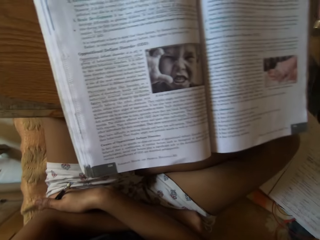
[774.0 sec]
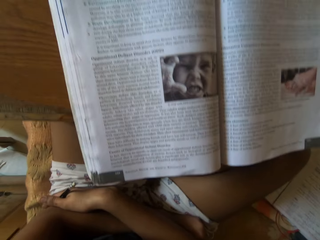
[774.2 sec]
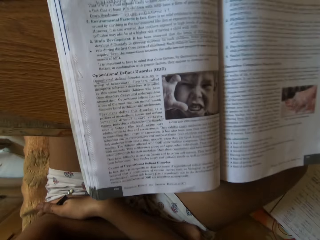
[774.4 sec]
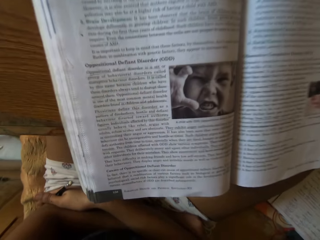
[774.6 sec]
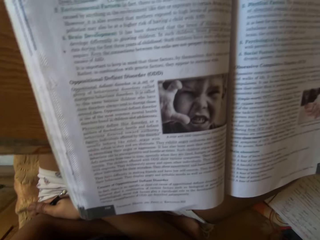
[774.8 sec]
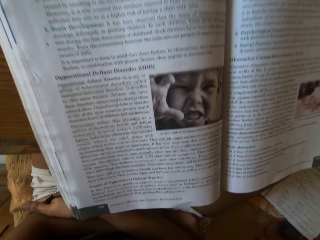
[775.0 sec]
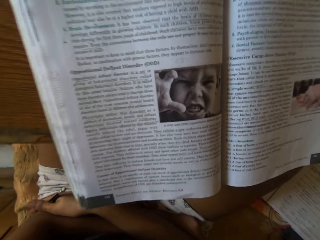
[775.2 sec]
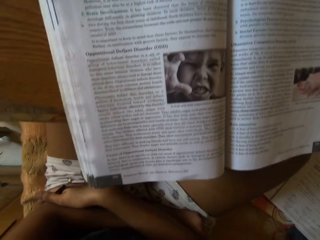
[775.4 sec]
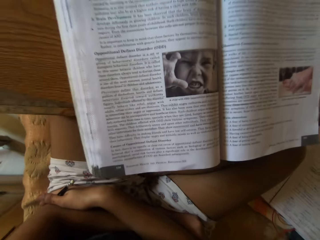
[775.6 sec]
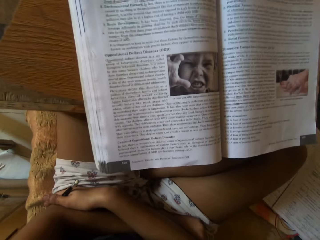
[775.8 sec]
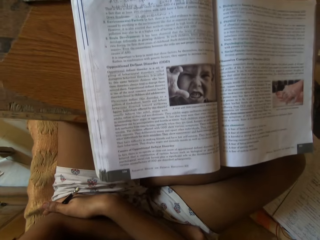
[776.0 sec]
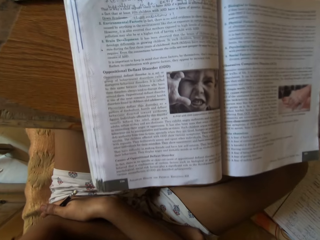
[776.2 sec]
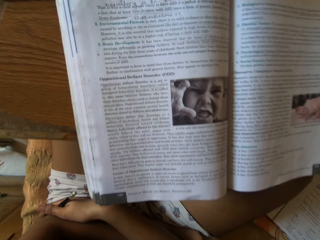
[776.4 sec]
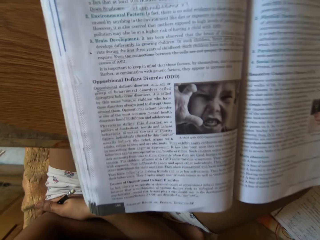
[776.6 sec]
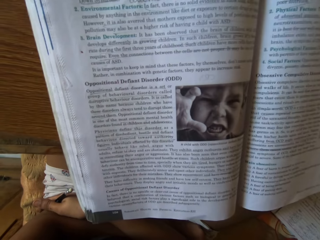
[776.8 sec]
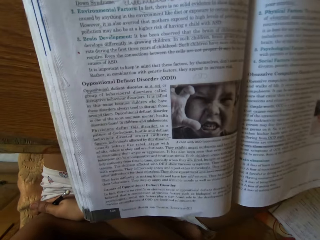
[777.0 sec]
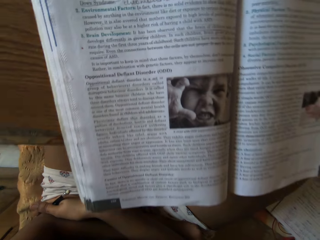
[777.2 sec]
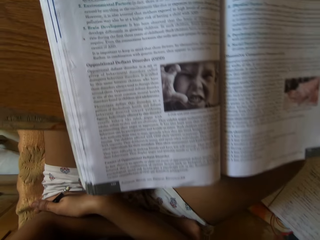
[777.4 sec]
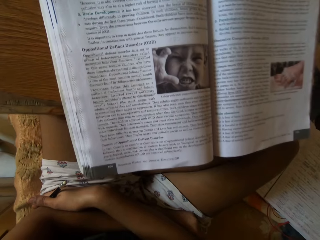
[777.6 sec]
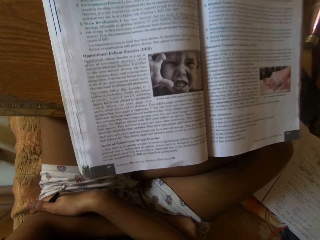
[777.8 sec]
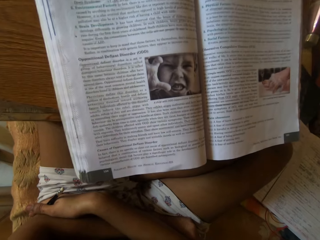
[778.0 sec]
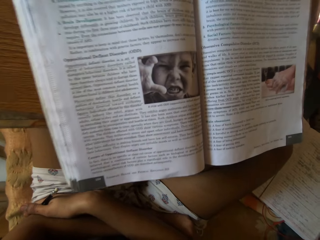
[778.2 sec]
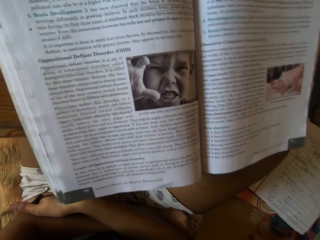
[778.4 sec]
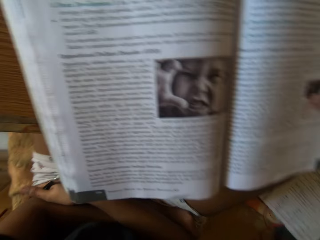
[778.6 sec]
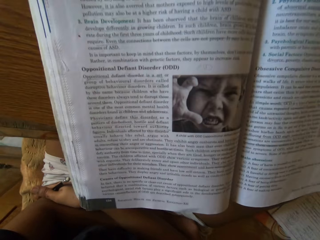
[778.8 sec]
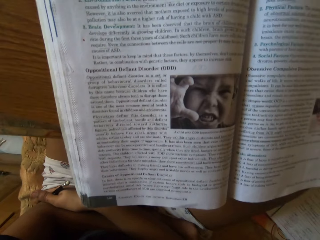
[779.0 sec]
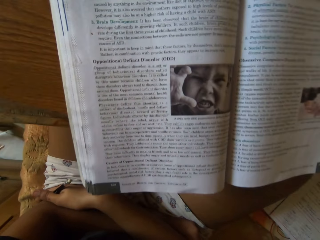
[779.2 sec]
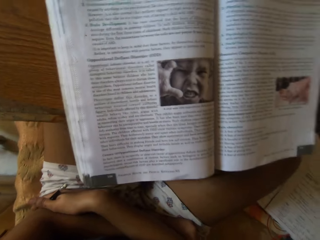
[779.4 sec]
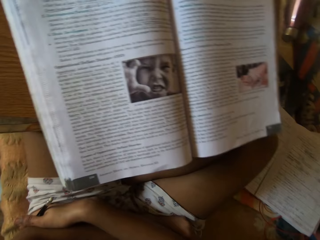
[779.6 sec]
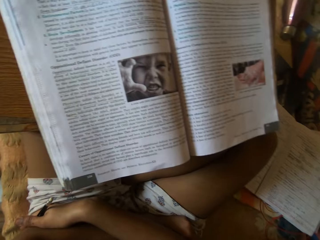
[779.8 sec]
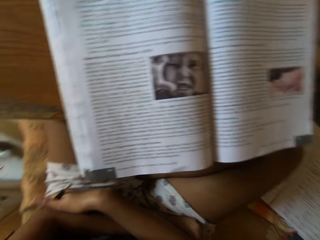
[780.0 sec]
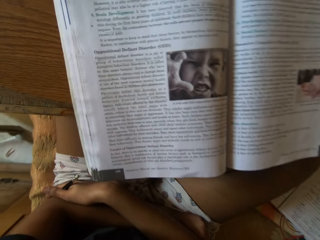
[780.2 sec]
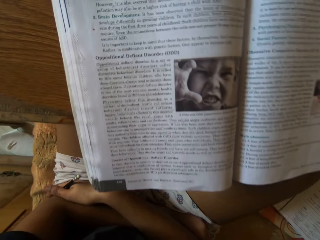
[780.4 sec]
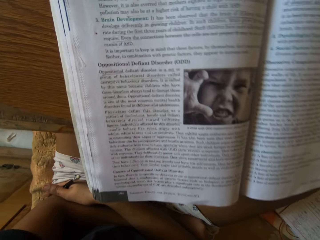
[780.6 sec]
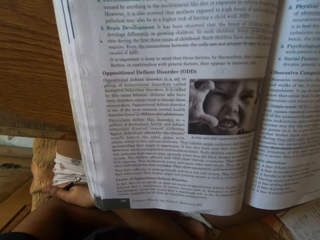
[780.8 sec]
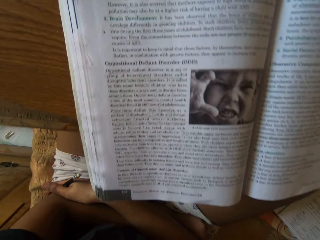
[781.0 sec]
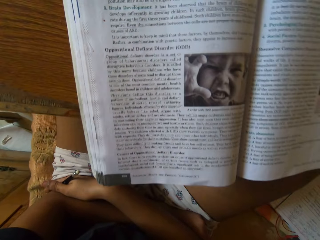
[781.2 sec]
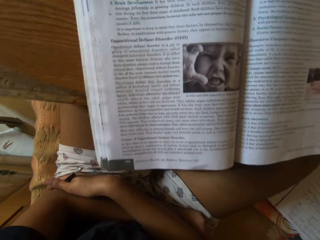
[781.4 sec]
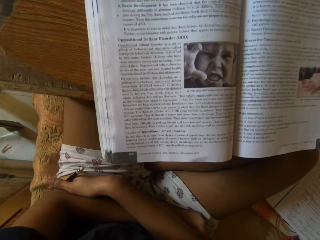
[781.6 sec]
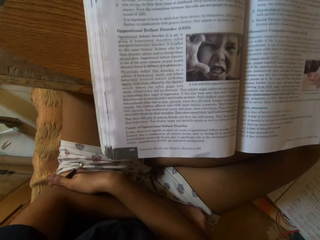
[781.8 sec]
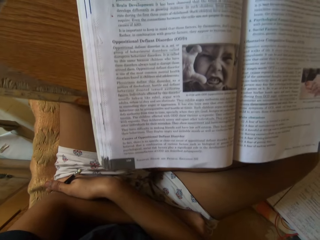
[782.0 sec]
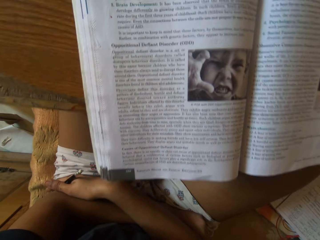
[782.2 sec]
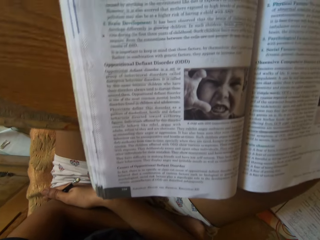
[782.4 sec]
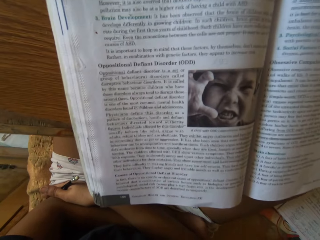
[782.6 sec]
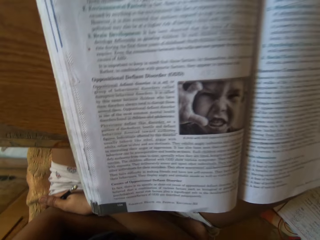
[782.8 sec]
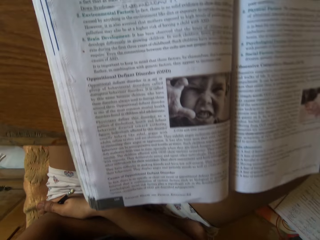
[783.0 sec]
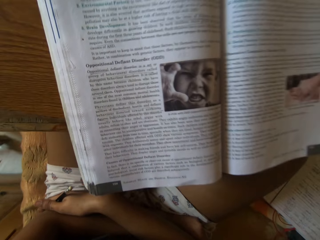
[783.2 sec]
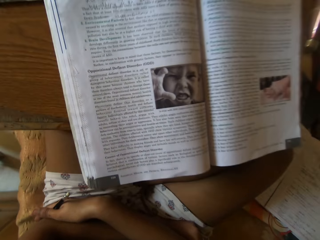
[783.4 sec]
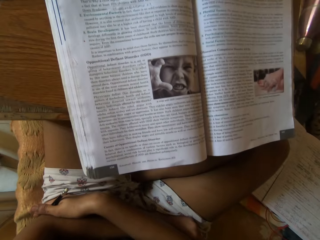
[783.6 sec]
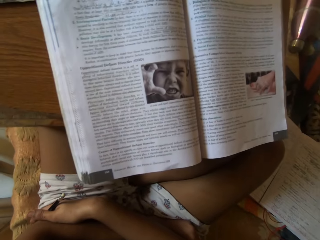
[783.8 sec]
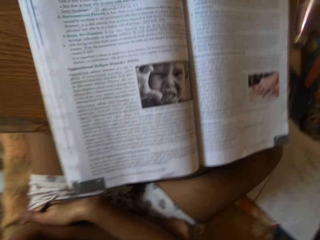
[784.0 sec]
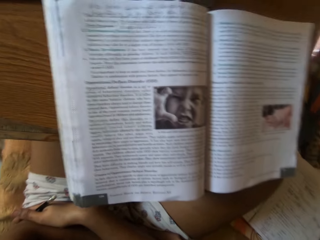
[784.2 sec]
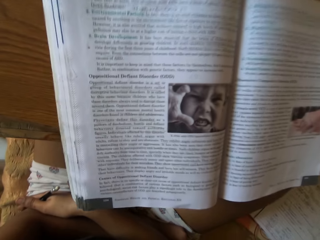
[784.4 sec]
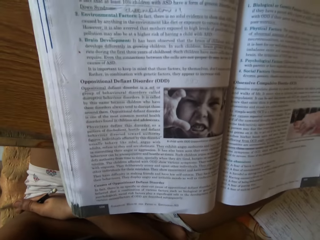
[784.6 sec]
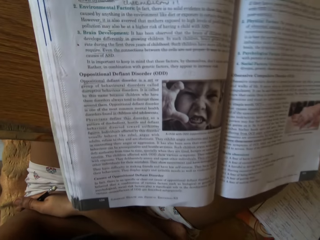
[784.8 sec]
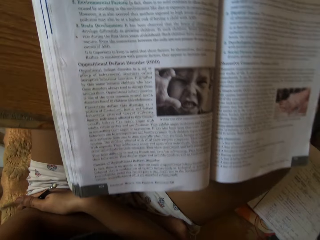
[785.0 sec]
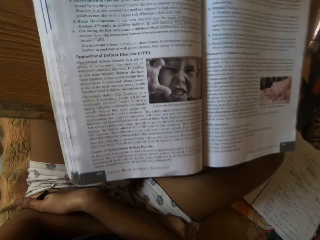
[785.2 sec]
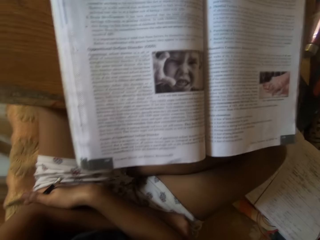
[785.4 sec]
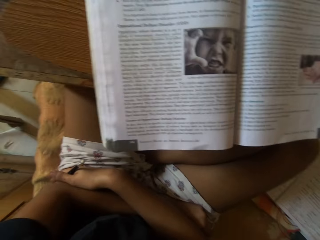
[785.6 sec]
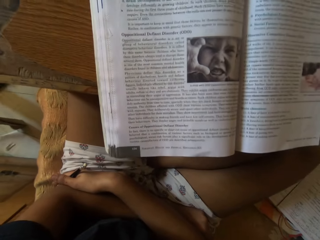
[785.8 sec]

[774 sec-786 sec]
The camera wearer reads the book on the table.

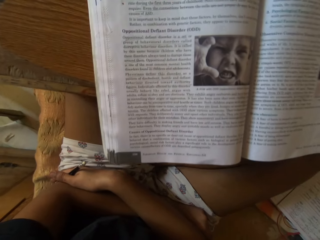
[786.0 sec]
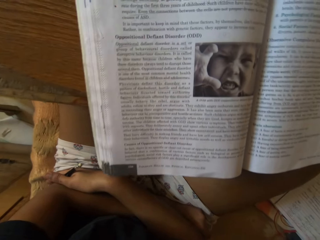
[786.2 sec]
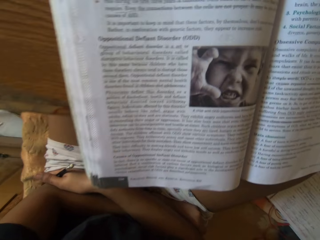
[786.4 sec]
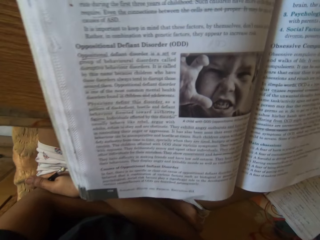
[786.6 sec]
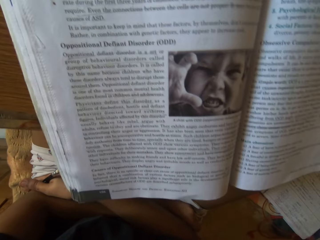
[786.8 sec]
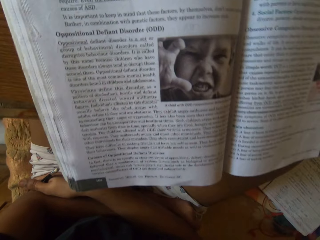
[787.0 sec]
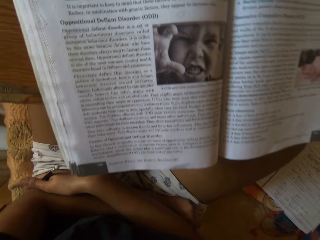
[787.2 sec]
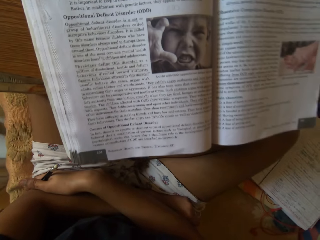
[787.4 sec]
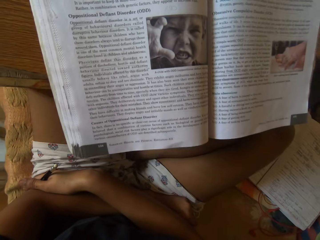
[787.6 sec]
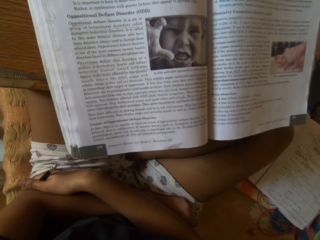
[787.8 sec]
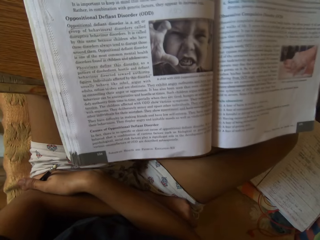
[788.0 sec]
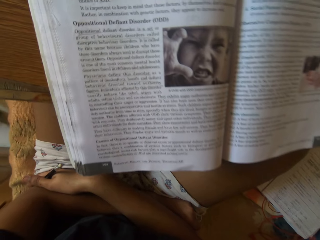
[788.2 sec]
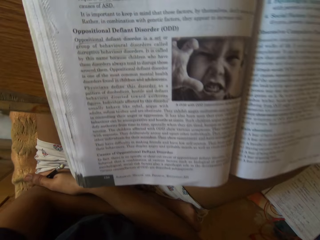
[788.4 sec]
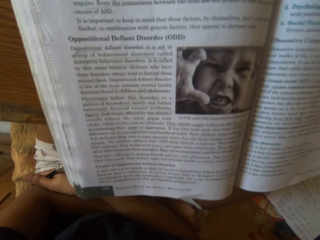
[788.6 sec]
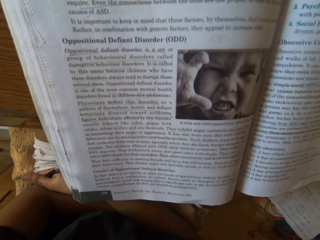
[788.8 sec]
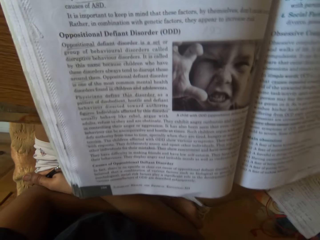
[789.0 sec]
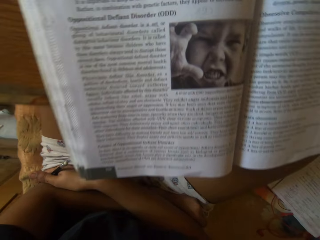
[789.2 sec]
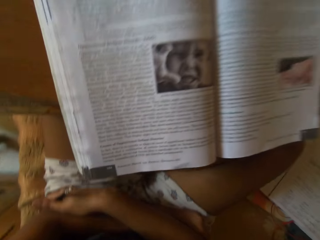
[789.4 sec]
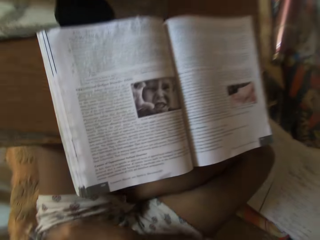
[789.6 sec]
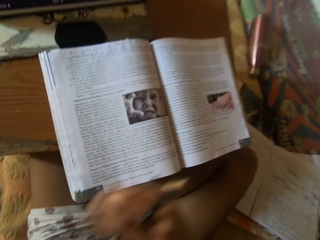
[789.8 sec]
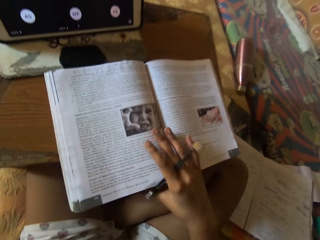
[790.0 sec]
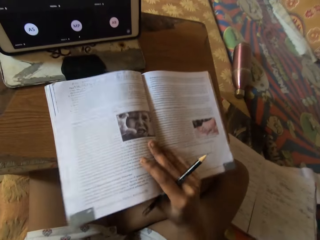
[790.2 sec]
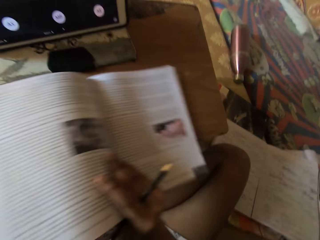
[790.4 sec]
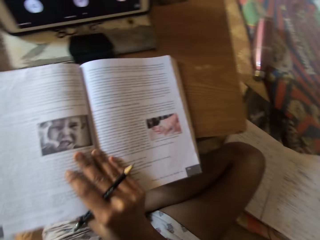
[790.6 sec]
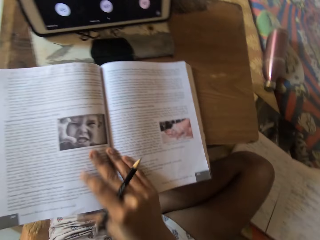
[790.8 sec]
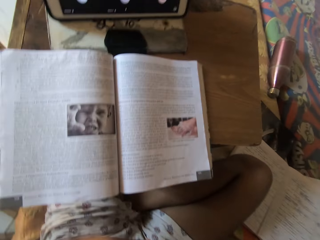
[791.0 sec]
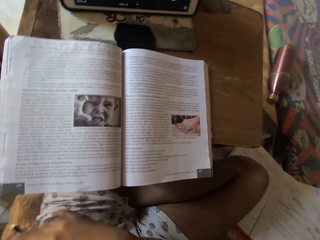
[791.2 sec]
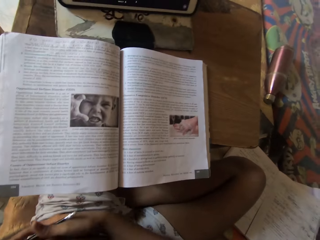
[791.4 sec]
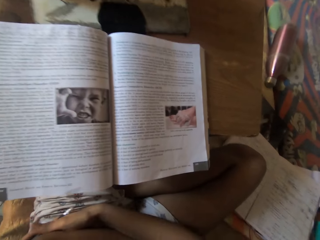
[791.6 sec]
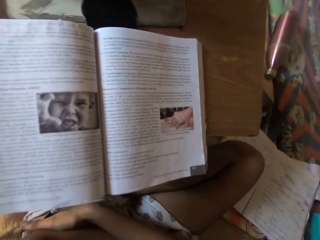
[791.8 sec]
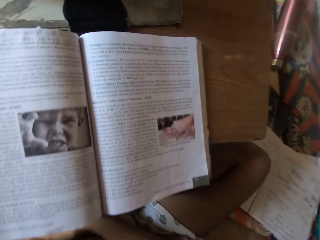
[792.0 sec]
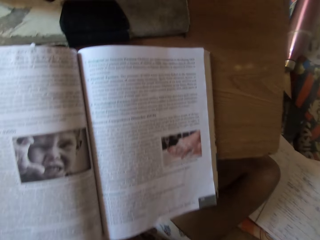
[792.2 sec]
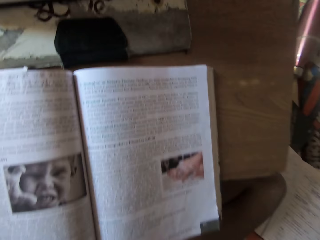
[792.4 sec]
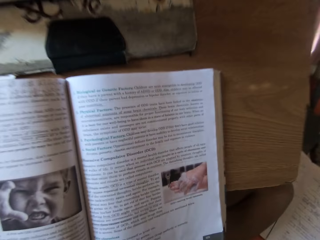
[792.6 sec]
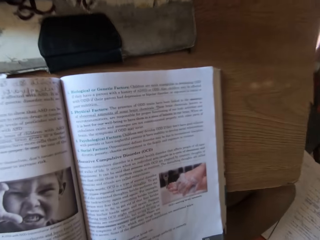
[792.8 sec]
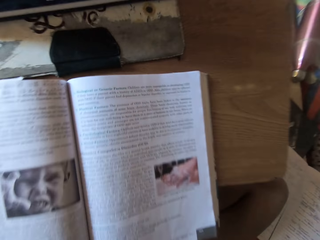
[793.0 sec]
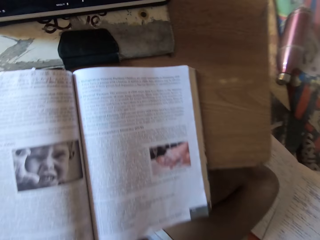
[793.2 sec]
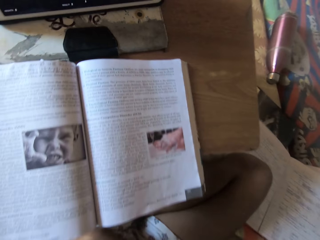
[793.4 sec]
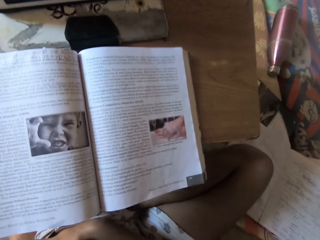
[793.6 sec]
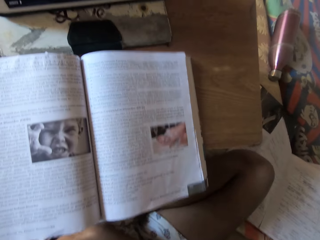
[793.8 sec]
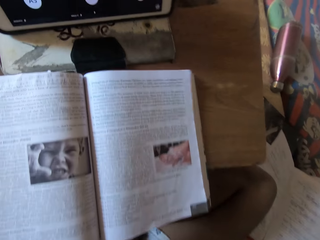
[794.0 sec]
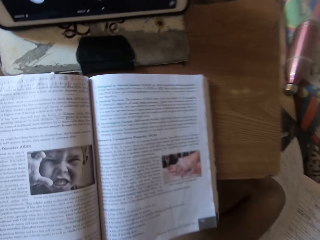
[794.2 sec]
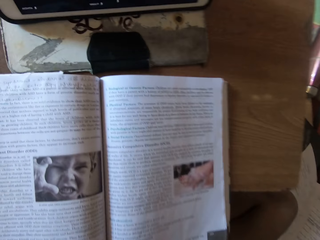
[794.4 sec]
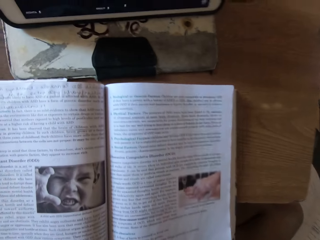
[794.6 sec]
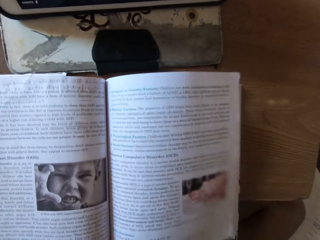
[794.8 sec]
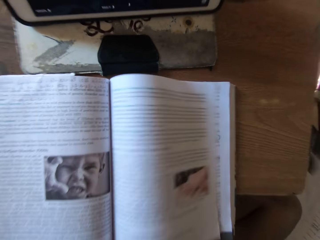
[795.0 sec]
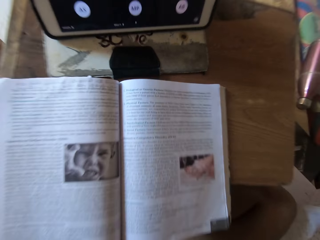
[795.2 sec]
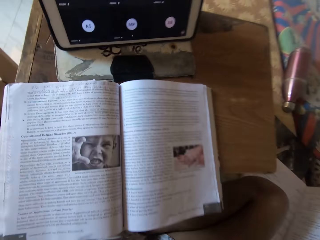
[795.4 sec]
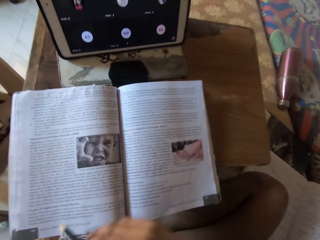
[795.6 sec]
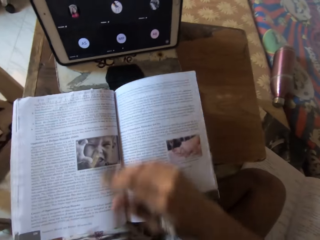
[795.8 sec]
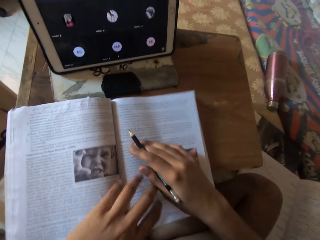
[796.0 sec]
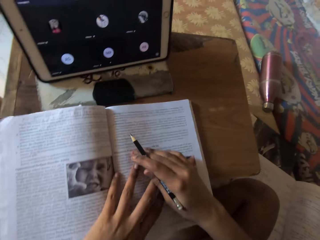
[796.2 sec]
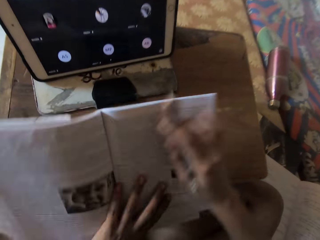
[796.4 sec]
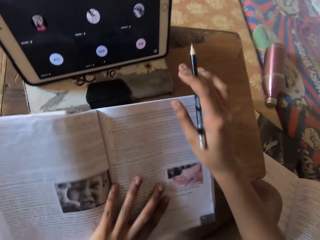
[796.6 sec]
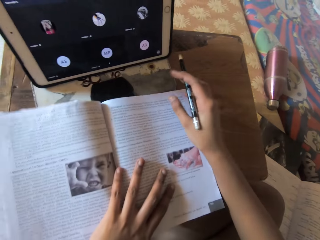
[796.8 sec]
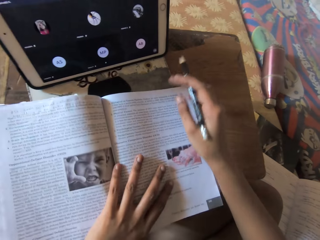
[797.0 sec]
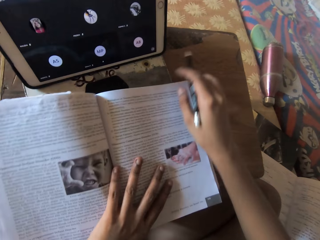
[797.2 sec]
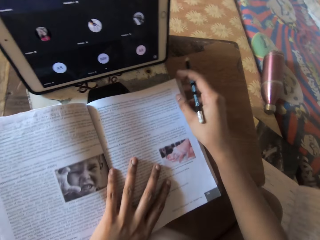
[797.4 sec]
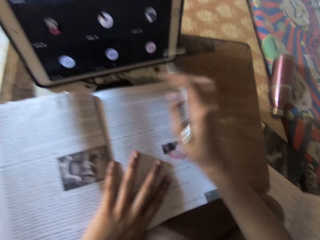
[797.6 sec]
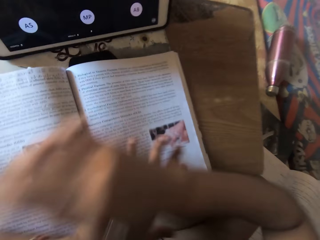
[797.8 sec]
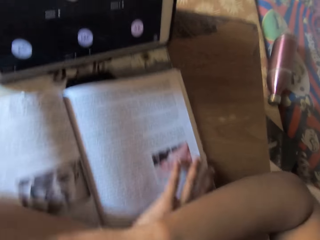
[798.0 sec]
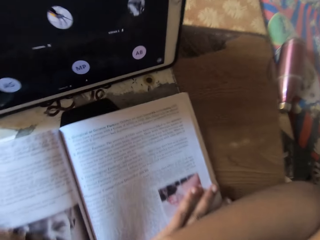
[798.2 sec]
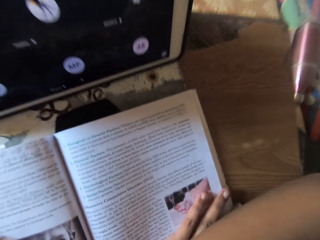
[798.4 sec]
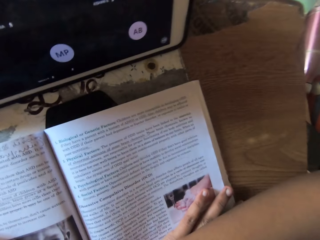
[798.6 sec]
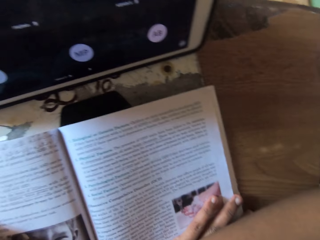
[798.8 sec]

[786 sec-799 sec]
The camera wearer removes her right hand from her stomach. She moves the book on the table with her right hand. She reads the book on the table. She touches the book. She removes her right hand from the book on the table. She places her right hand on her left hand. She stares at the book. She holds the book on the table with both hands. She touches the book. She lifts the book. She drops the book. She puts hands together on the book.
